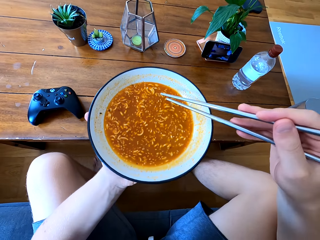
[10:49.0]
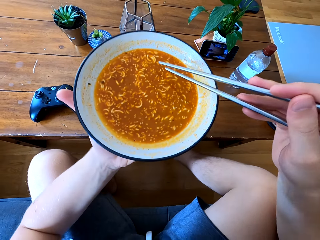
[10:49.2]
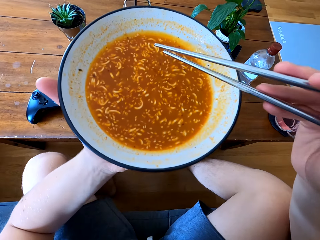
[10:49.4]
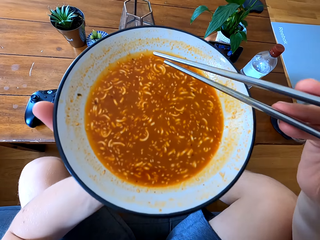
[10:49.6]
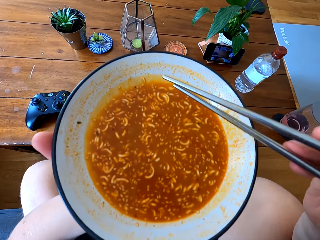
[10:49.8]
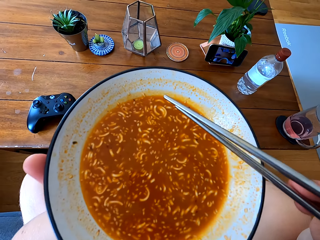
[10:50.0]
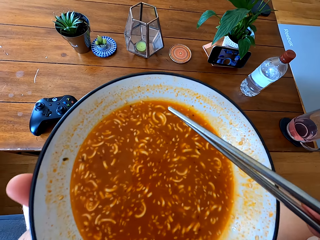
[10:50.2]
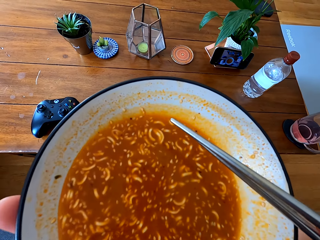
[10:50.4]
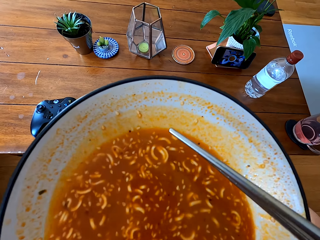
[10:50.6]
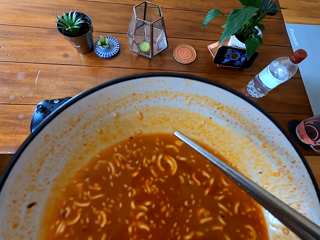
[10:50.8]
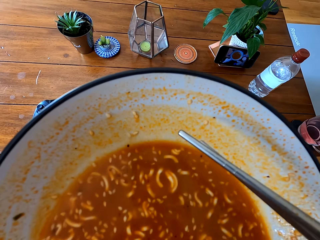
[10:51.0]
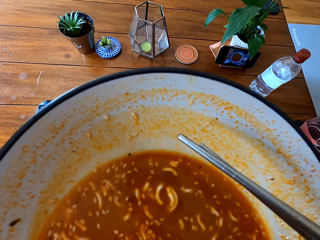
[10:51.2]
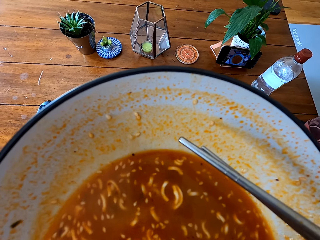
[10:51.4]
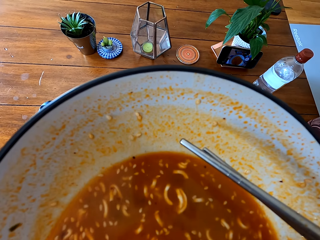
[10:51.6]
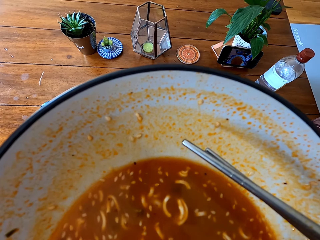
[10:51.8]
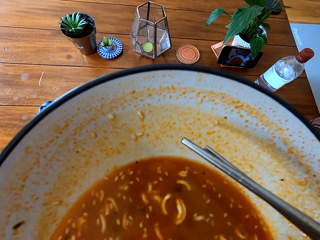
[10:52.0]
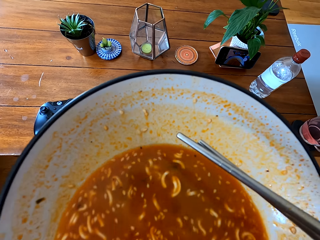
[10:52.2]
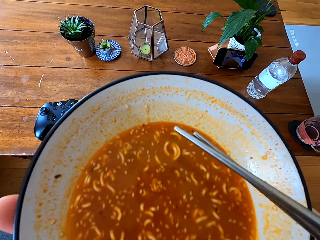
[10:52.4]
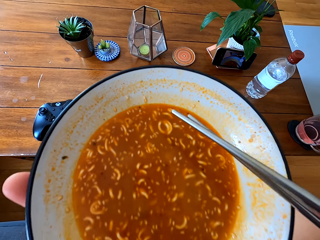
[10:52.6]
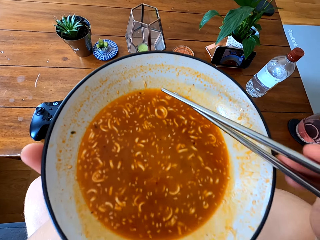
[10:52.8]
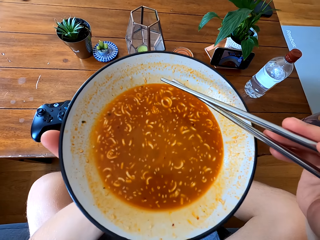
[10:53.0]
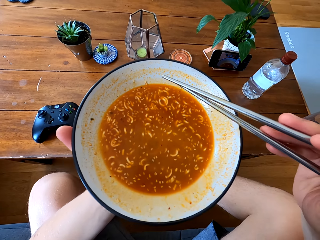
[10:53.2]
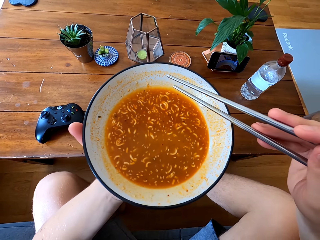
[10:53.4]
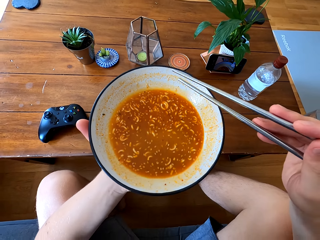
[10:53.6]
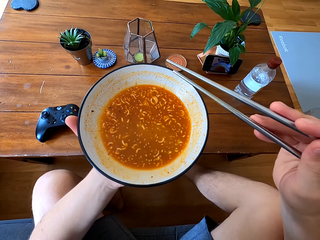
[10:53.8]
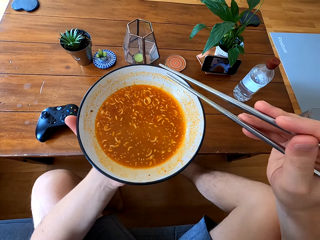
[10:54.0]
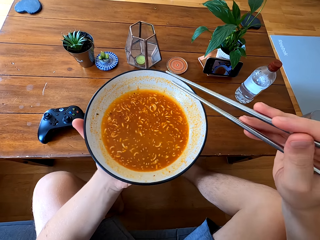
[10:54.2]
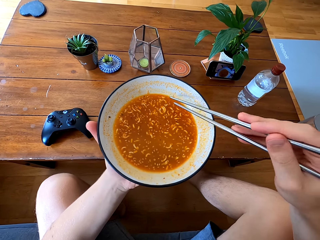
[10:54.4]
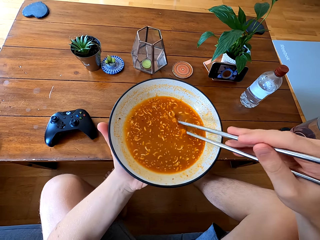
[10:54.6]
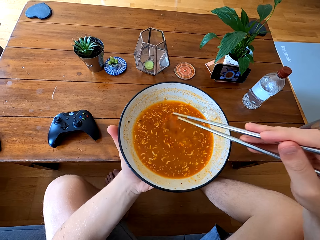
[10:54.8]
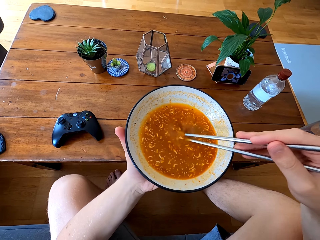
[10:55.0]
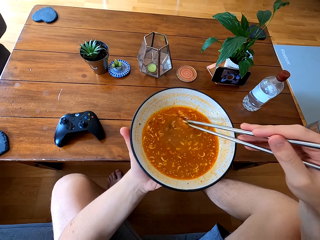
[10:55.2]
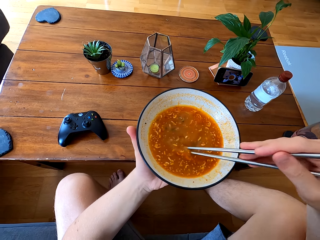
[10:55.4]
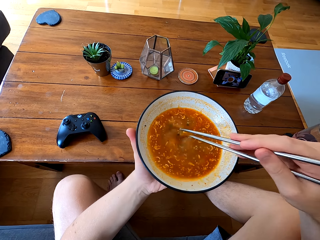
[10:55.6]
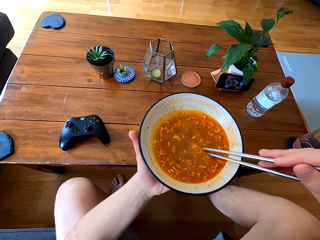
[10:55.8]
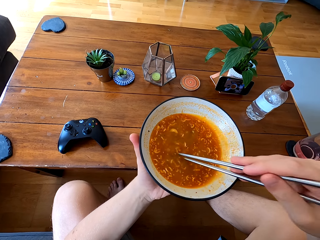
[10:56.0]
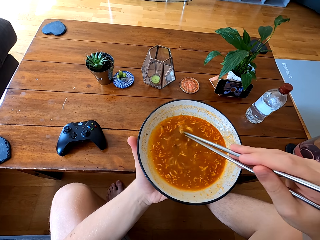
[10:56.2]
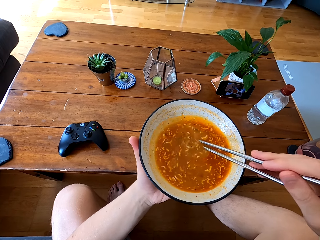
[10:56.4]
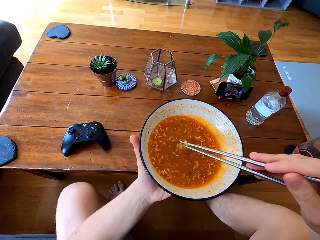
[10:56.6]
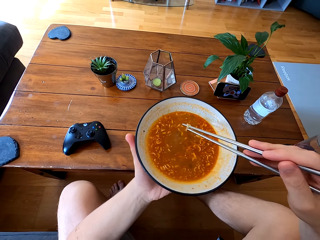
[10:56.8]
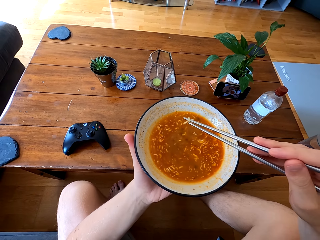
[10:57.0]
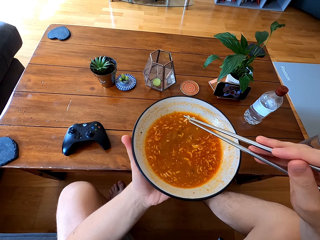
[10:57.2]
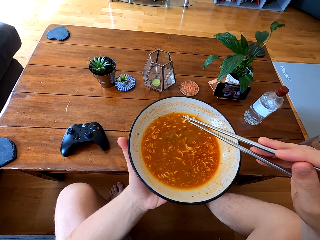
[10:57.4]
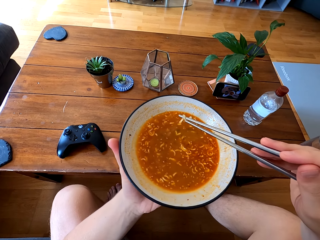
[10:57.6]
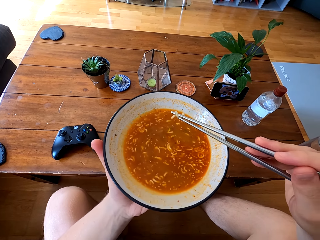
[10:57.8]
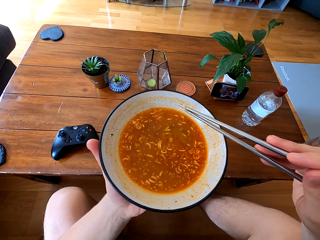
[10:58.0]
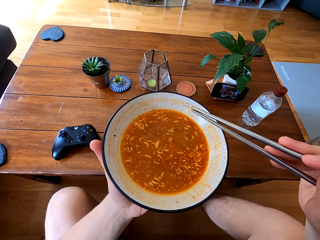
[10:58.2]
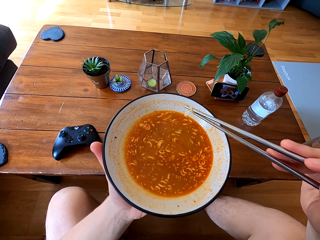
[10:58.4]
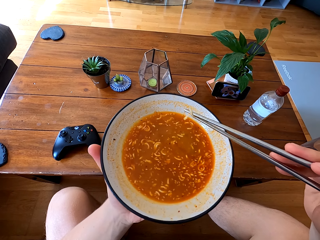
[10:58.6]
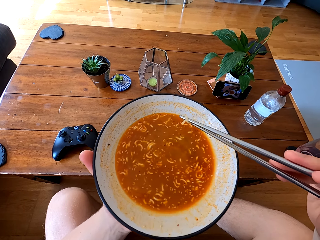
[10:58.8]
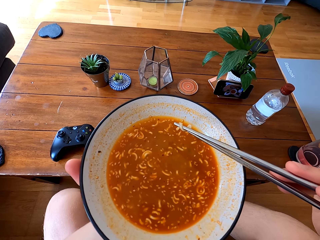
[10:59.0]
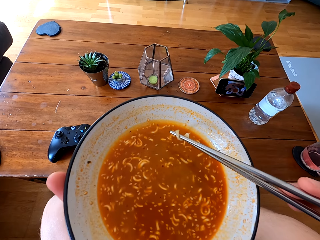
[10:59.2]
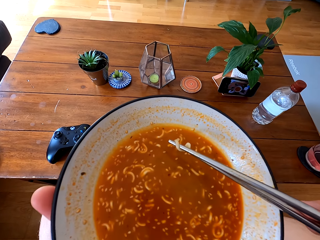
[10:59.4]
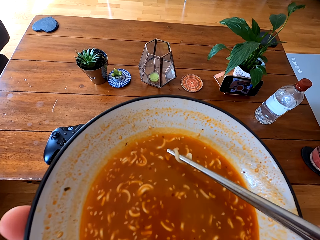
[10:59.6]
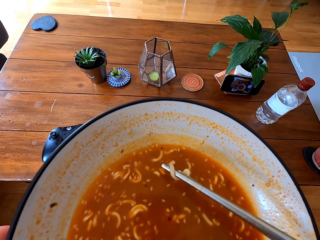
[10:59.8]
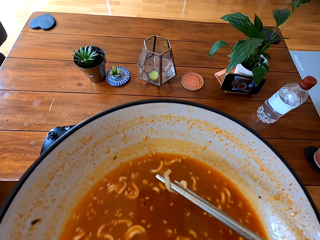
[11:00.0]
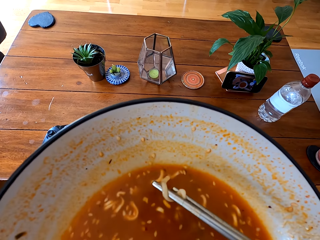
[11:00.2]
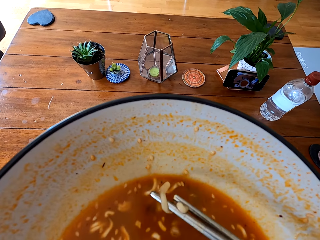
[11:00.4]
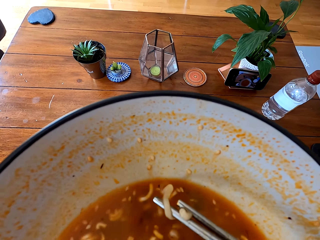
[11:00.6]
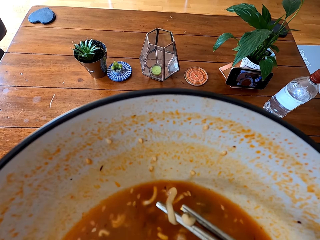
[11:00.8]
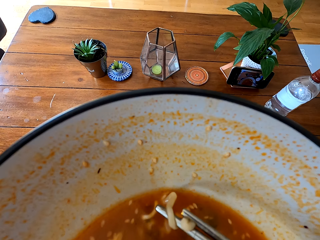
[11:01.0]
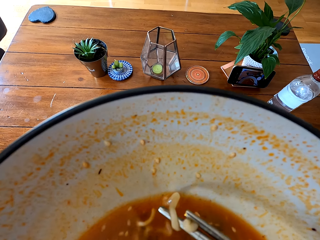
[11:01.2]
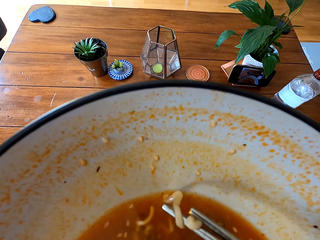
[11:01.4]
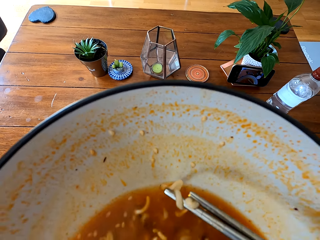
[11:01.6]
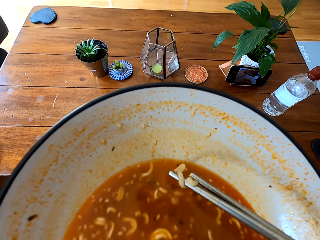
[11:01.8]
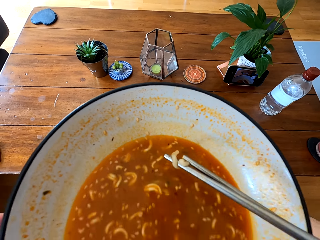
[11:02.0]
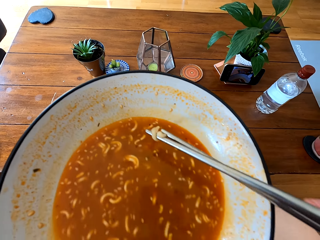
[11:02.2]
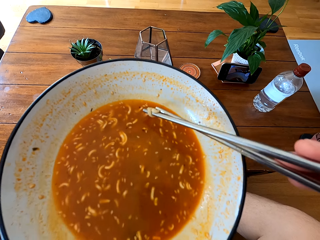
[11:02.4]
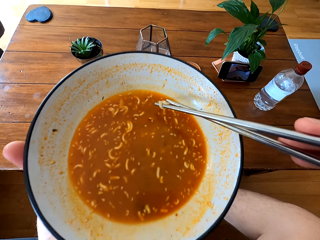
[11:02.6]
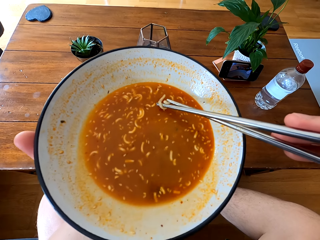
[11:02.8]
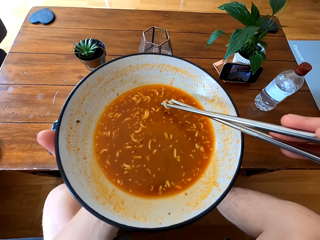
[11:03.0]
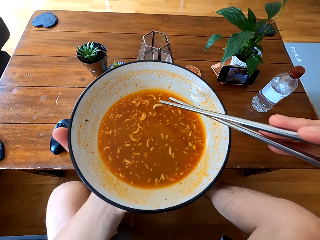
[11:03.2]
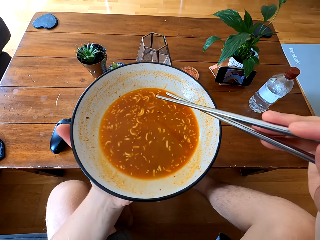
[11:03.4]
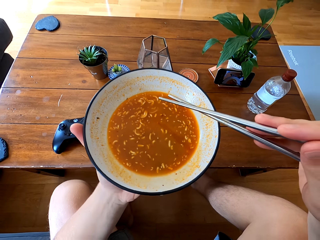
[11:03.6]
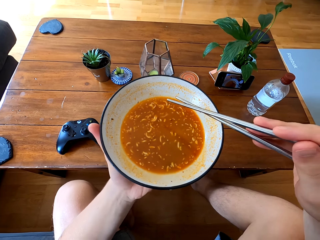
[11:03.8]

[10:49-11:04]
The camera wearer drinks the noodle soup. They stir the noodle soup. They drink the noodle soup.

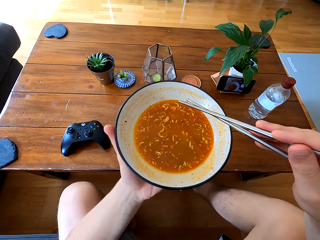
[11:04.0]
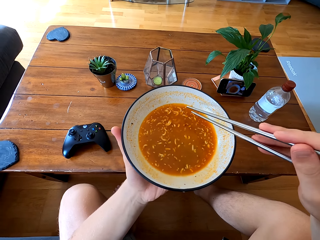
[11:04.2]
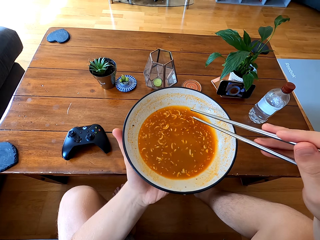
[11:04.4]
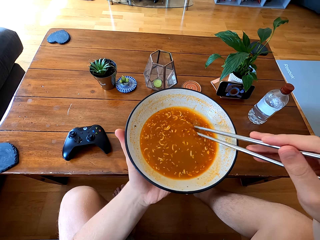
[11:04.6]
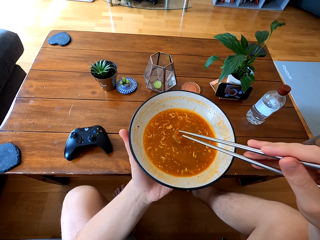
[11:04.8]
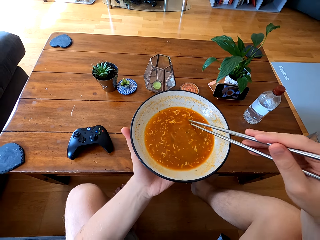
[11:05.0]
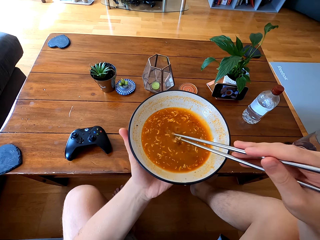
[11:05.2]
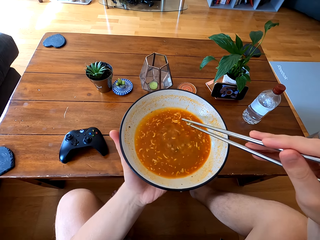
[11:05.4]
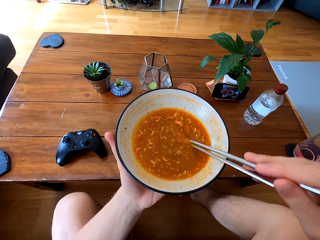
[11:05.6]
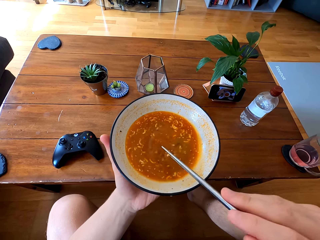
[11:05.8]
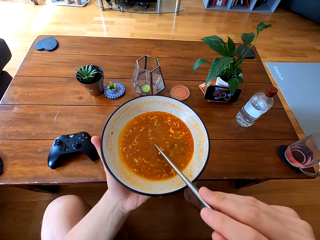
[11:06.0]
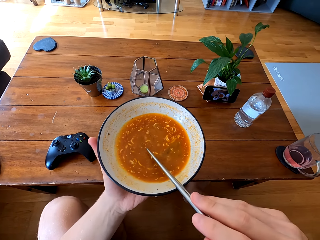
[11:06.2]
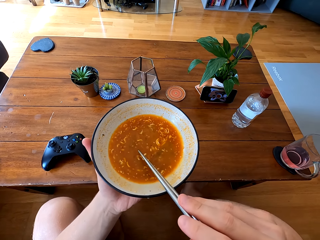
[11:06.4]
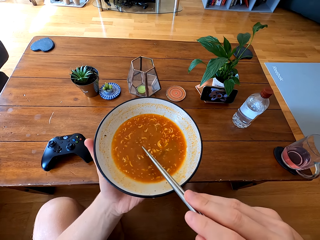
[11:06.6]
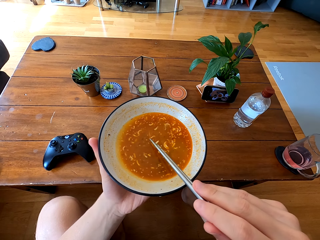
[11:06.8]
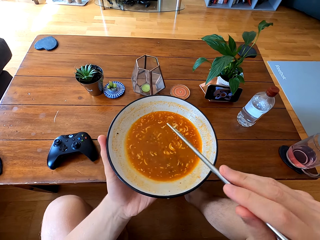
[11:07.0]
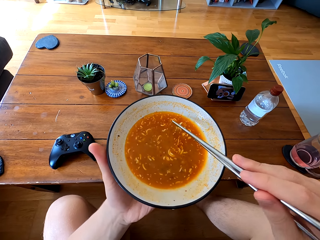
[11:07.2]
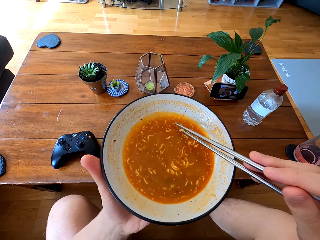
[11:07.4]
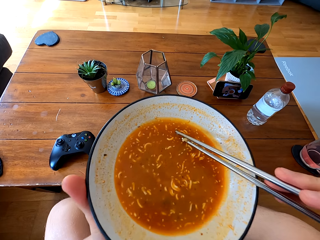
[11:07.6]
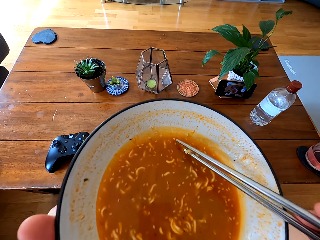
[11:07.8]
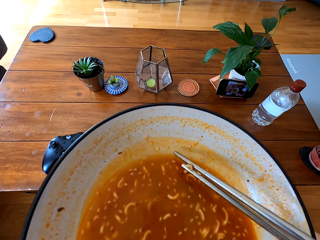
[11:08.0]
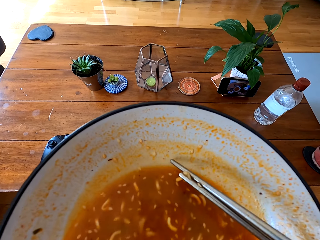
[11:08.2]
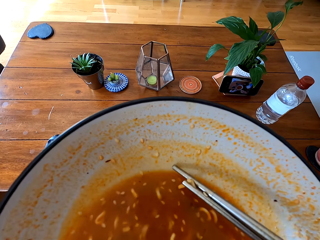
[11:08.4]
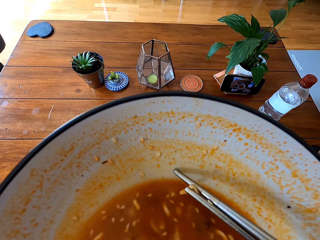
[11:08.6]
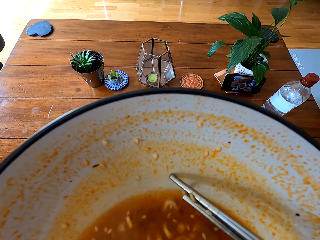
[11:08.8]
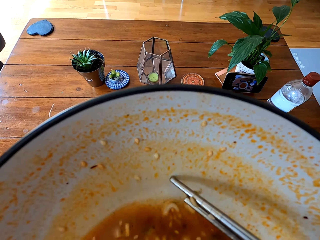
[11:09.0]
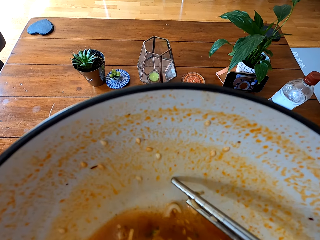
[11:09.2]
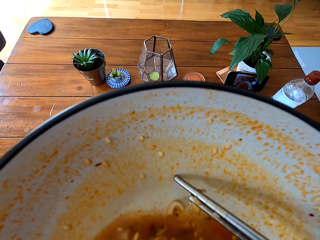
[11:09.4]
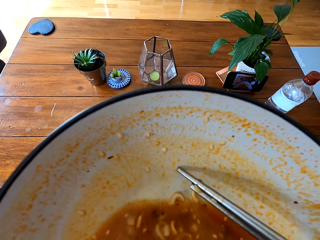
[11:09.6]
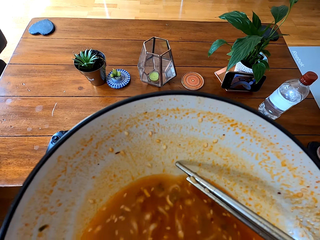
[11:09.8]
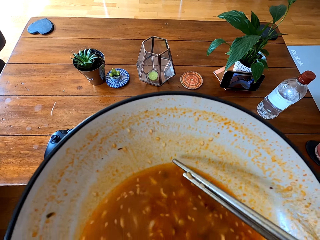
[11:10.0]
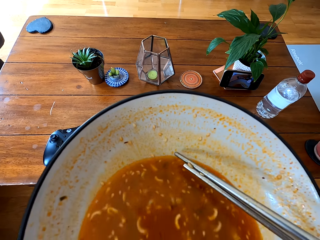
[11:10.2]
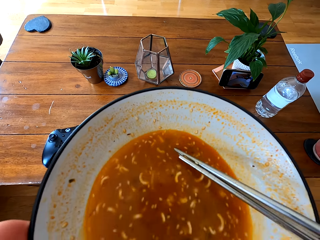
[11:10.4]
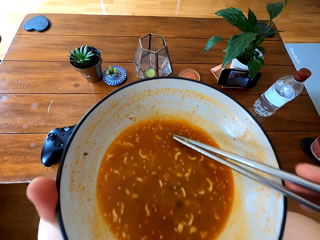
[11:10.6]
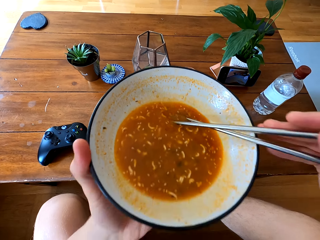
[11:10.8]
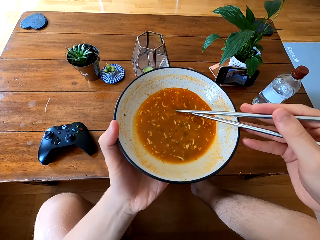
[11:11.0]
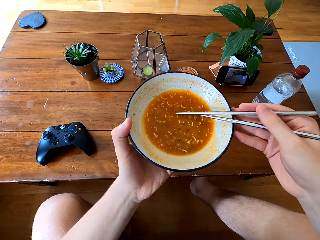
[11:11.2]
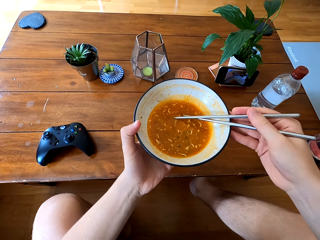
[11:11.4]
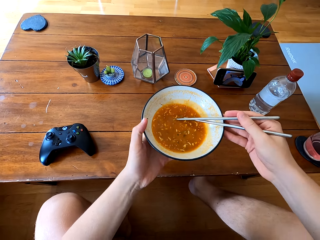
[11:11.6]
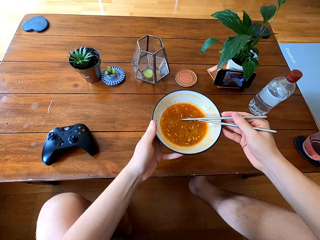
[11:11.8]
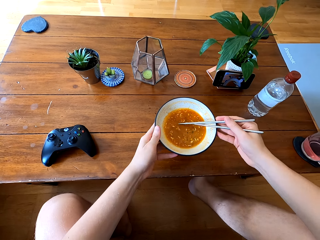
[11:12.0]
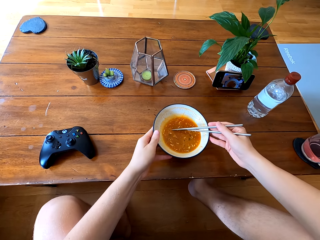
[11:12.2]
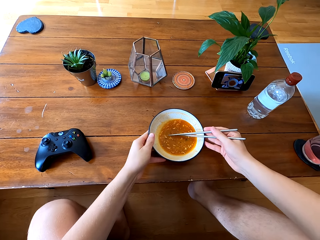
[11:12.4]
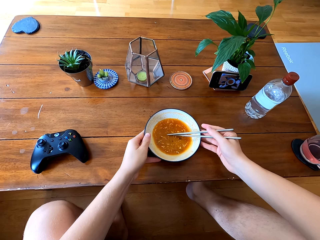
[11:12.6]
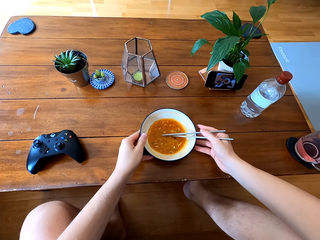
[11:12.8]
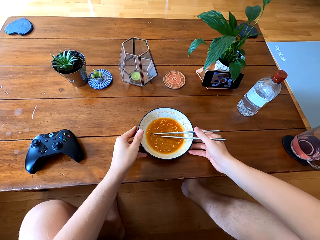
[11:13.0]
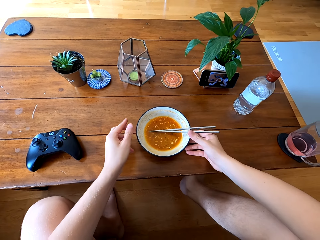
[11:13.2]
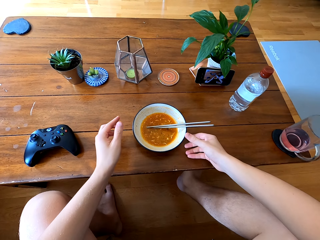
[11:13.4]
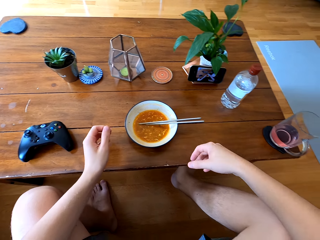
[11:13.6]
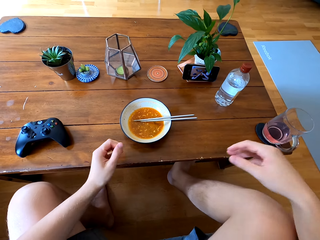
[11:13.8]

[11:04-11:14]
The camera wearer stirs the noodle soup. They drink the noodle soup. They put the bowl of noodle soup down on the table.
